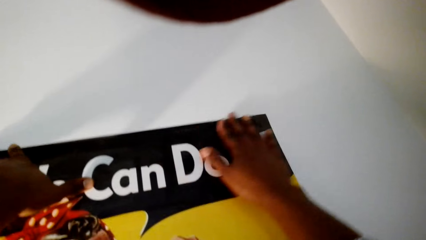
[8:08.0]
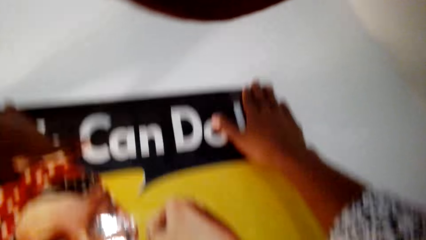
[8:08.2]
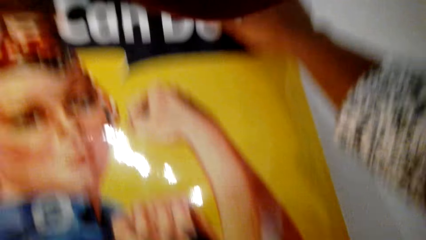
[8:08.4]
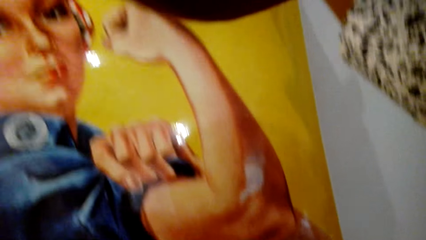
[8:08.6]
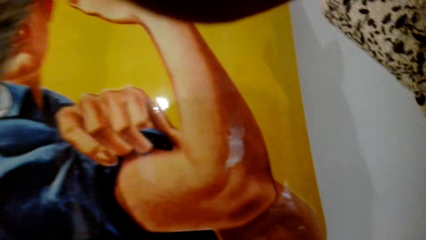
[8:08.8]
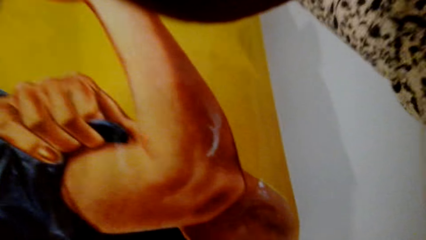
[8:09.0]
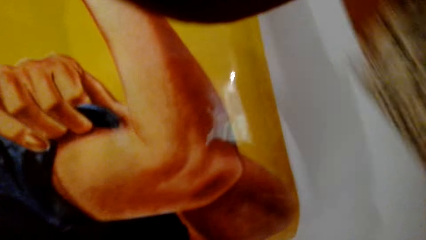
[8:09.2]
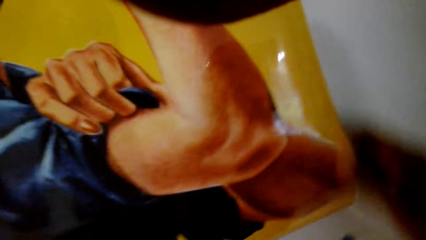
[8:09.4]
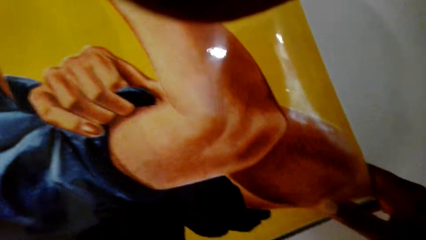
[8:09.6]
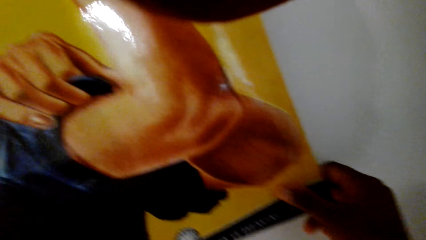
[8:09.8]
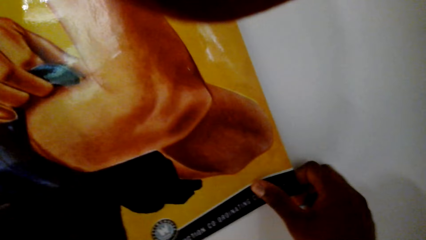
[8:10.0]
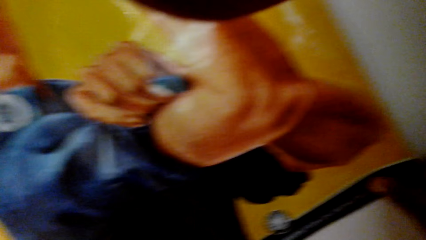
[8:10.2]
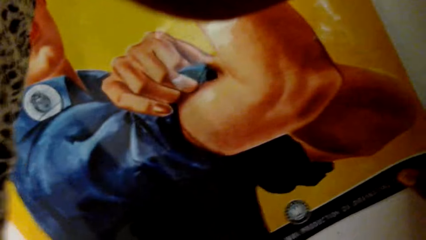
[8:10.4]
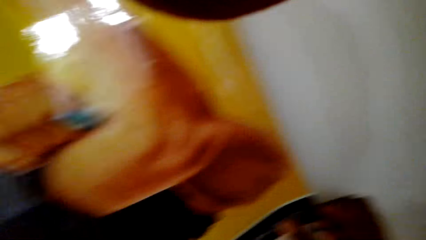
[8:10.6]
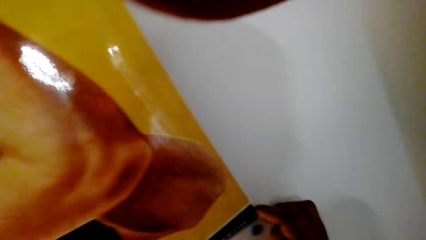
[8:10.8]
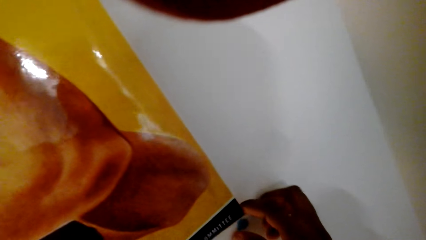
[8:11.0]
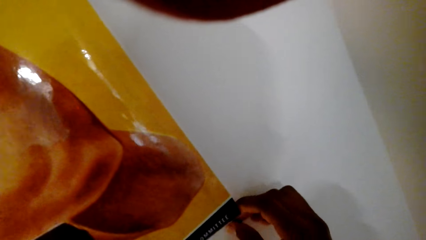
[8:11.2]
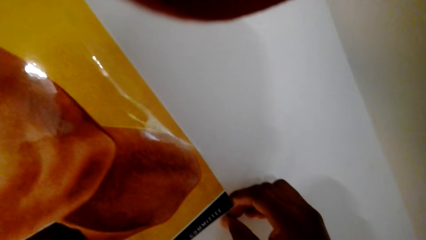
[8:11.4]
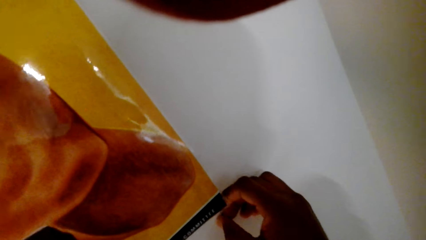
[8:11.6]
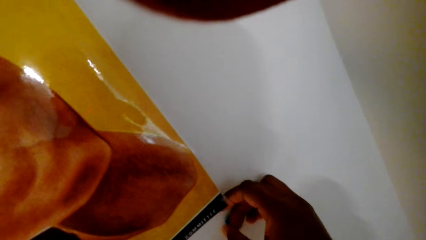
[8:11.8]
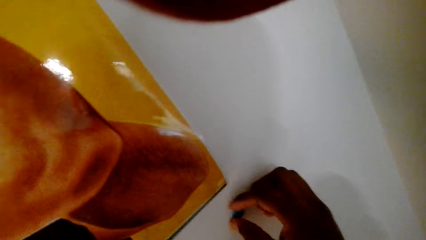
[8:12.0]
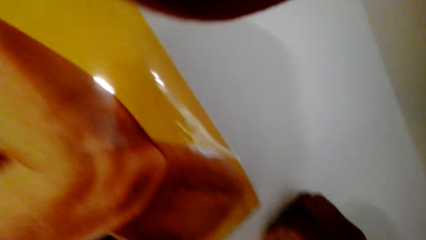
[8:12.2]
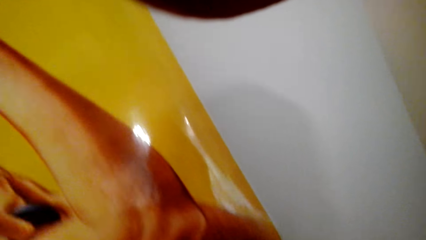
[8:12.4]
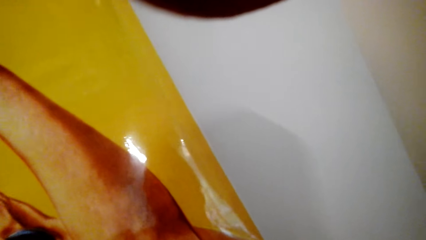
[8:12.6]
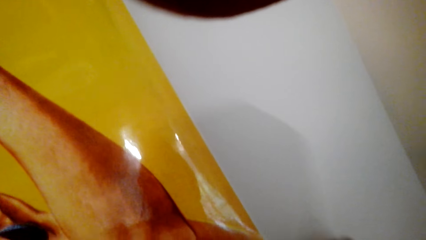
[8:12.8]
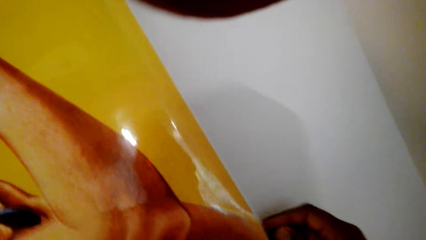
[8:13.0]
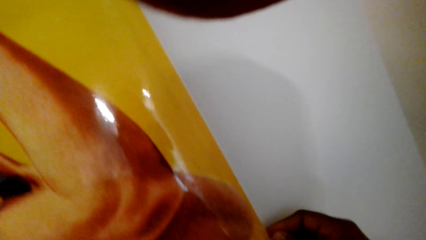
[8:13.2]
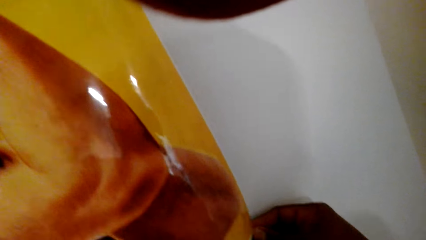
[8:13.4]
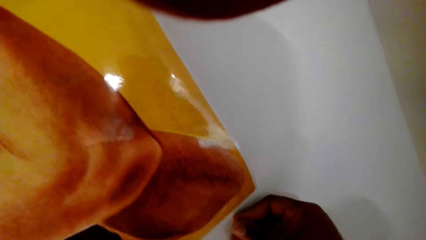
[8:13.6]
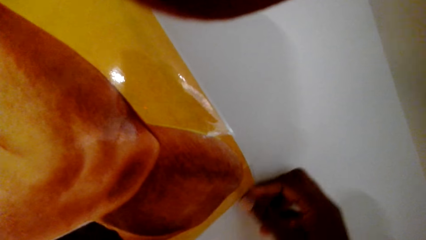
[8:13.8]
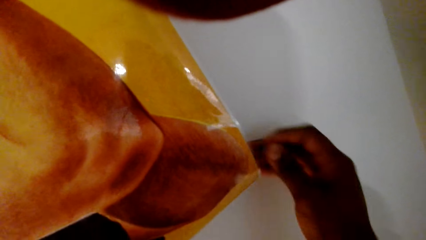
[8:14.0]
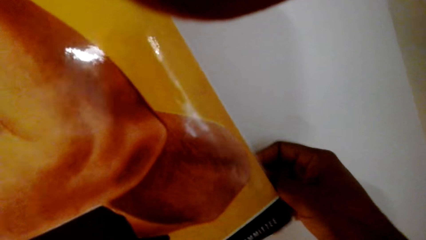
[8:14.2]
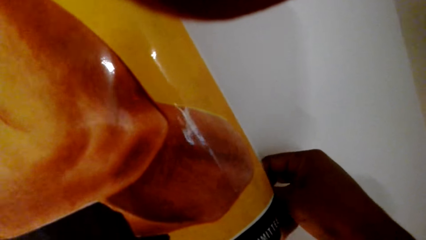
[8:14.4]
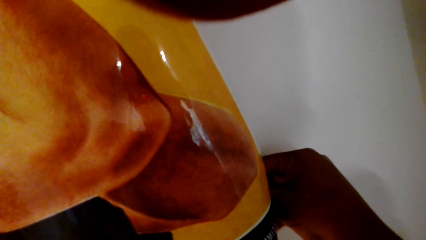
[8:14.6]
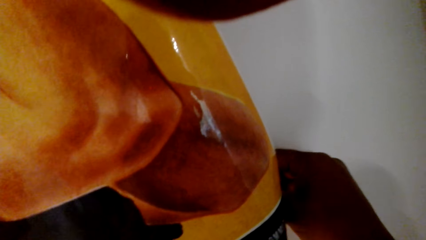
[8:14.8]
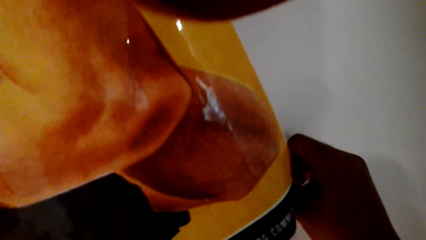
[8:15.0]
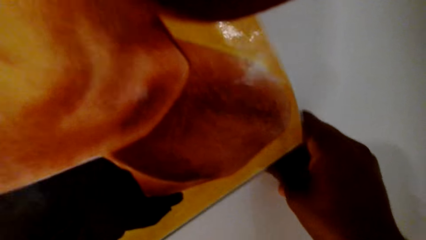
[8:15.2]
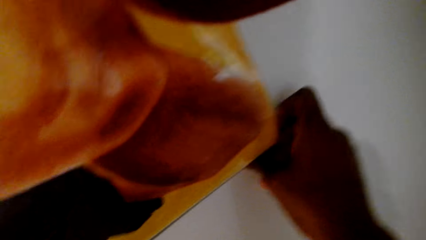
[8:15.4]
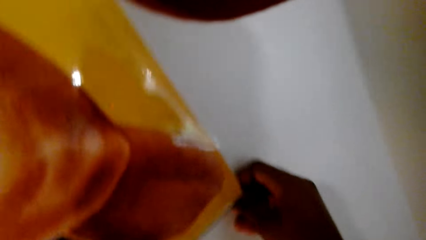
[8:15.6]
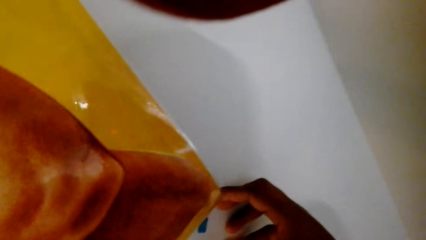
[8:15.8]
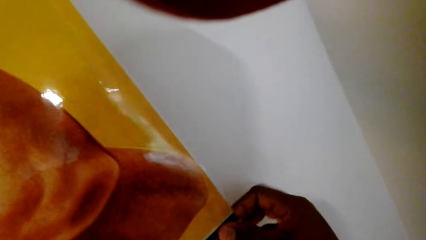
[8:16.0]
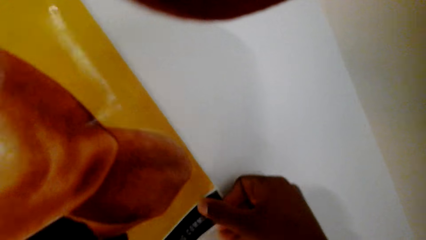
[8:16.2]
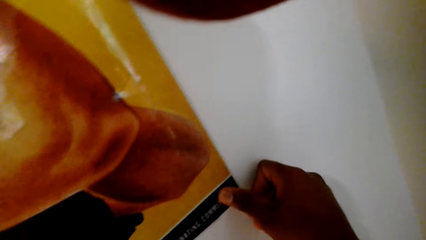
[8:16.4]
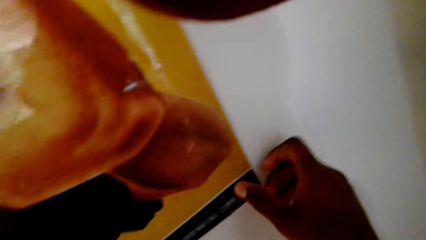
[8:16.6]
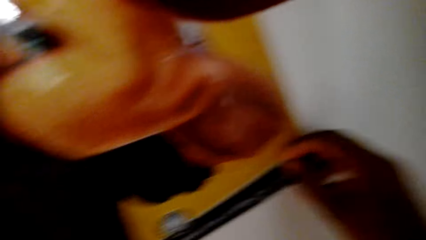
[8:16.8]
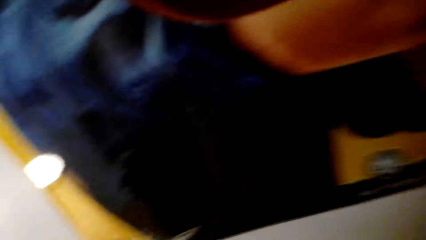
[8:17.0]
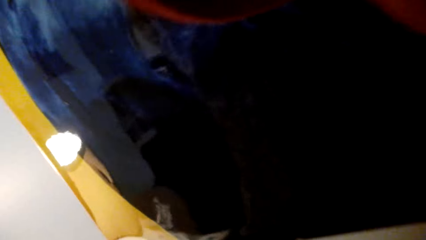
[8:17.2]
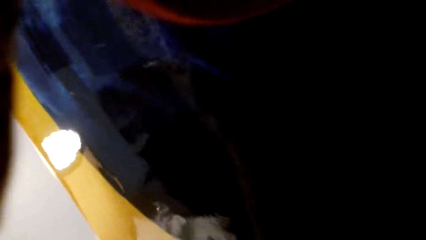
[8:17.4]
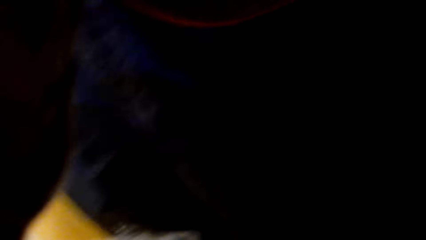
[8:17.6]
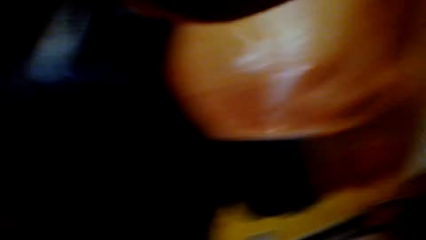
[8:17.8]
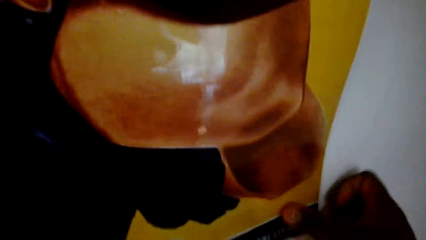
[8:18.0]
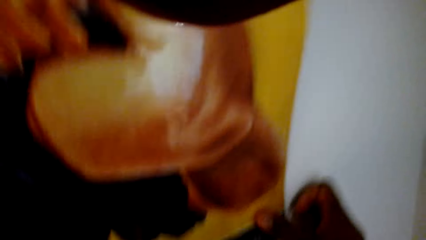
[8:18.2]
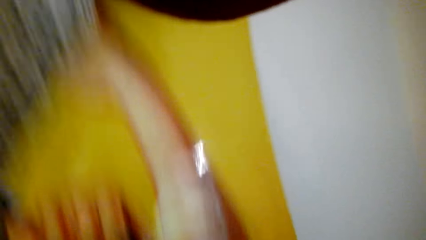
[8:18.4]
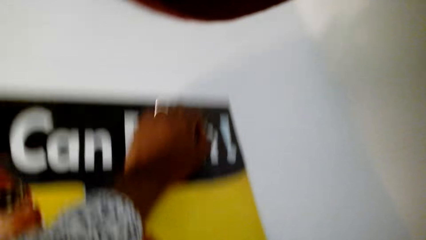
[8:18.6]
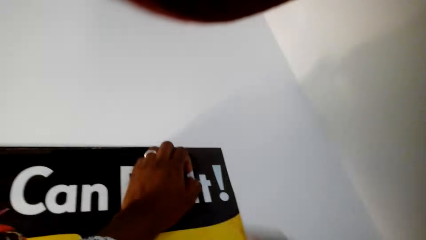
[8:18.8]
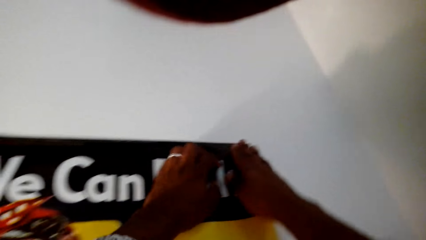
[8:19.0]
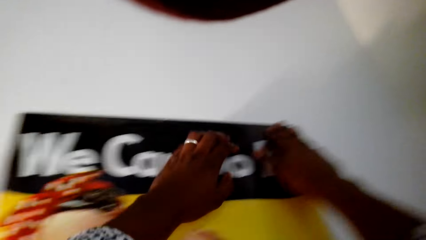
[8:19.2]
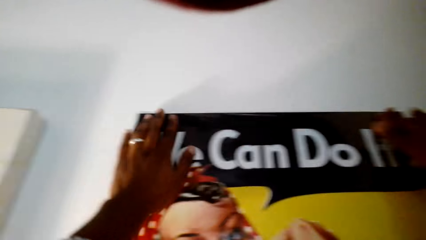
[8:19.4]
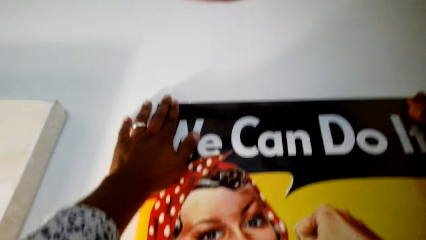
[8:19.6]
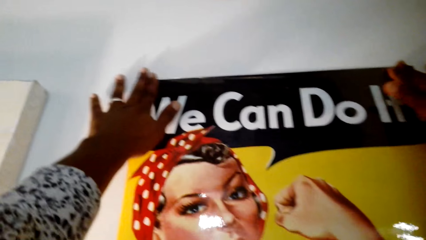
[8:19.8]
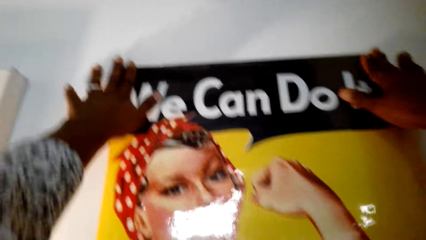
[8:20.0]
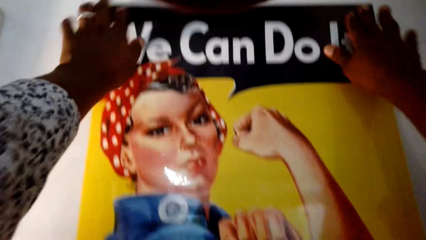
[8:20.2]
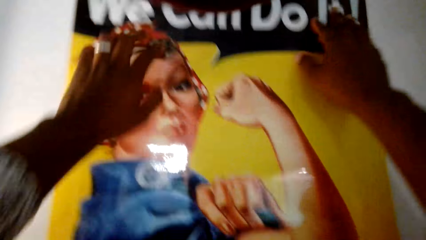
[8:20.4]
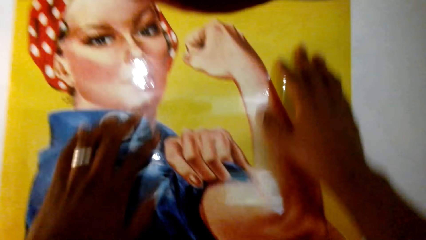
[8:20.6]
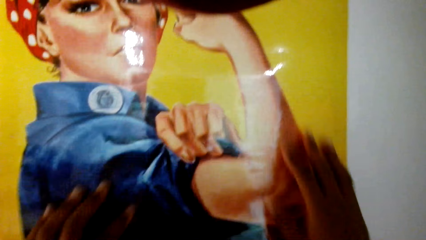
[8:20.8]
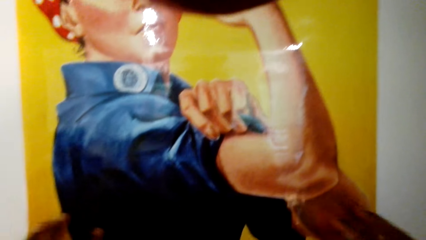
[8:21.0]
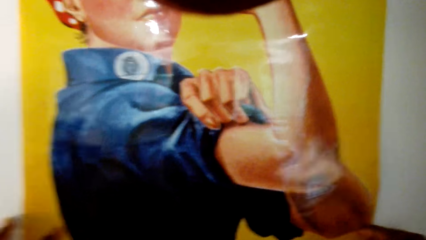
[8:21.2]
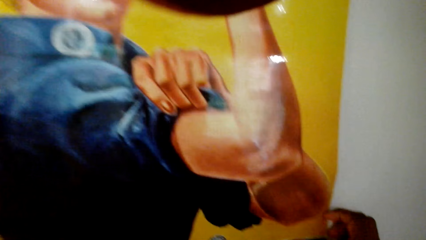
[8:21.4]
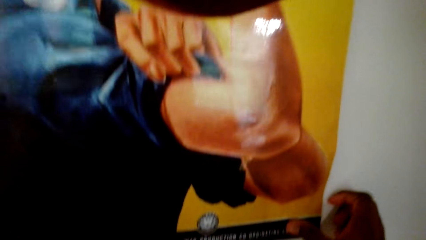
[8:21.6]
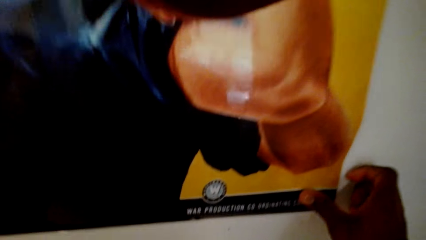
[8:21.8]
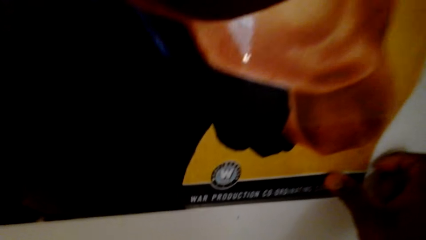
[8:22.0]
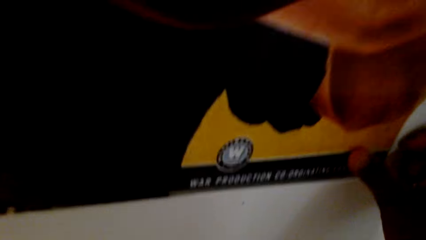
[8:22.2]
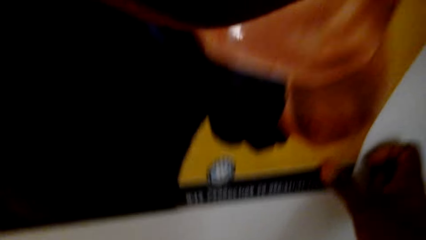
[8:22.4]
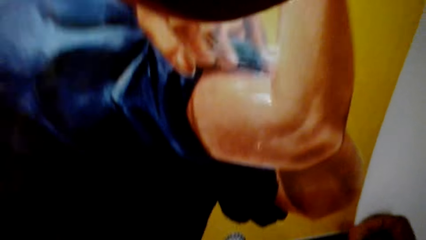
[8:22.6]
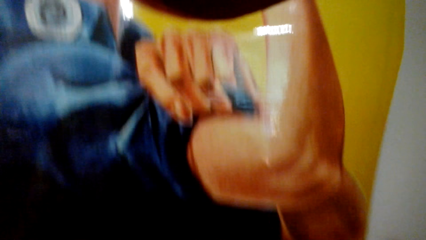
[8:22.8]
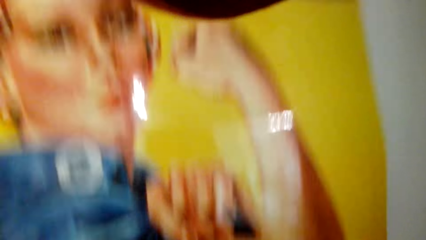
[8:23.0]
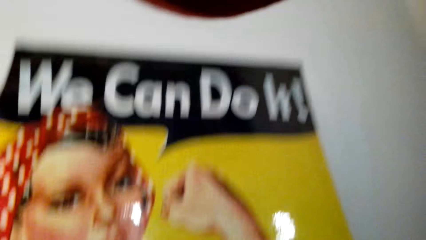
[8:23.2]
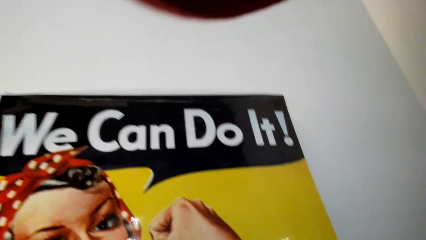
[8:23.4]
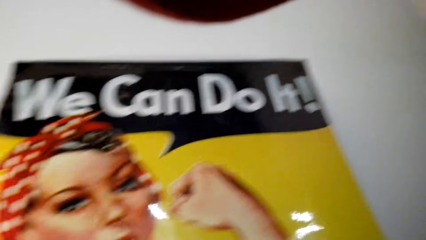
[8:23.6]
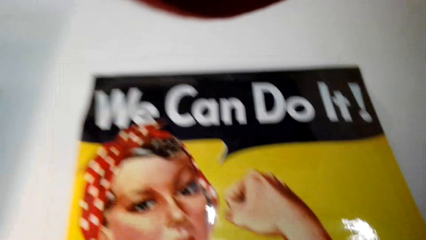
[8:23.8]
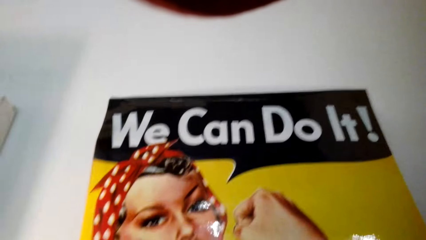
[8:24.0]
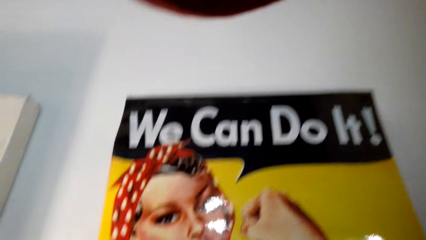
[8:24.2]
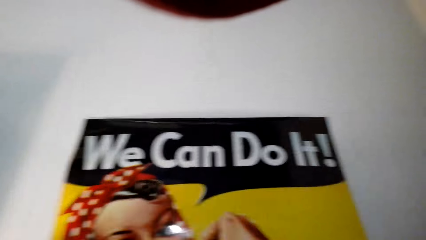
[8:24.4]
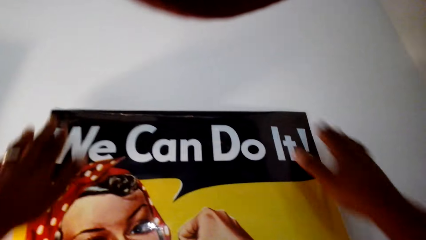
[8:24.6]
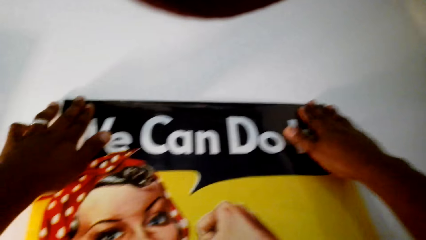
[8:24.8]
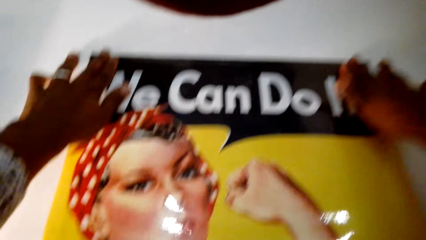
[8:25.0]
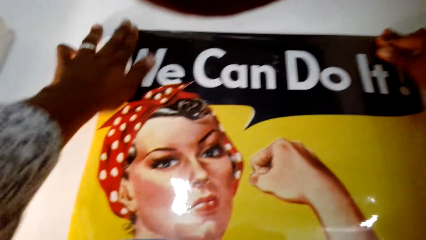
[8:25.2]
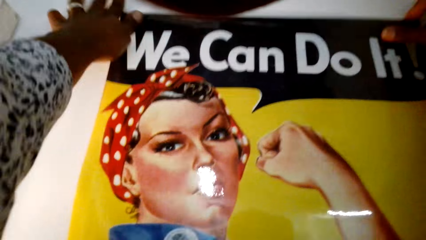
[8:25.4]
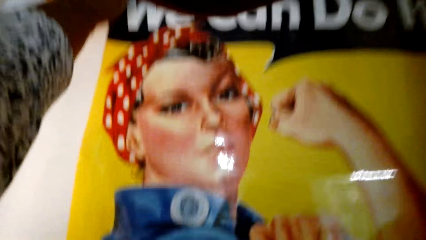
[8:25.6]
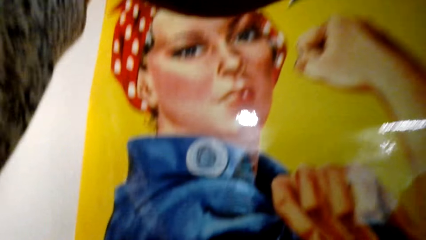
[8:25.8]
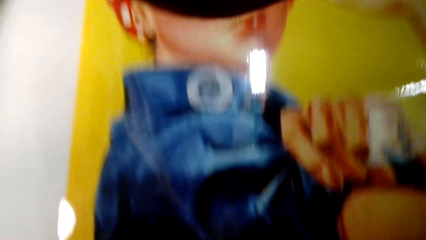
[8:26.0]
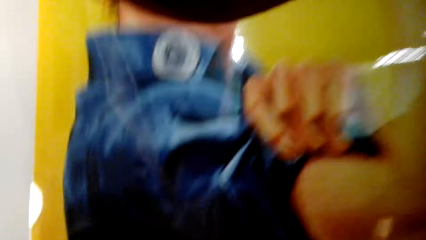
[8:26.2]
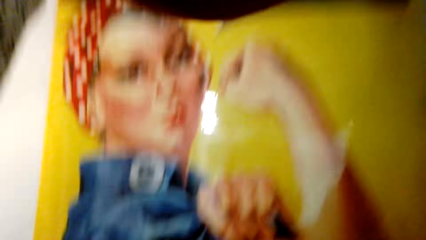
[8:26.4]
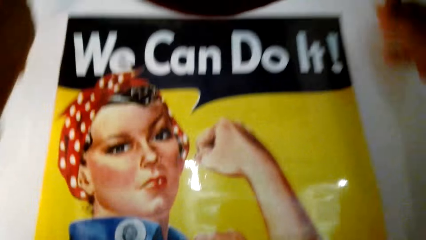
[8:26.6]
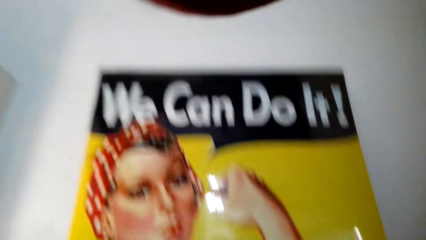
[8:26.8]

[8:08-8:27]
The camera wearer sticks something on the wall. They mount a wall art.
